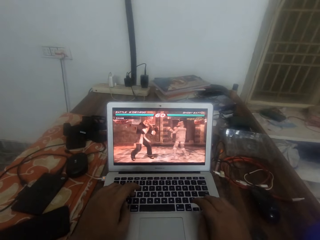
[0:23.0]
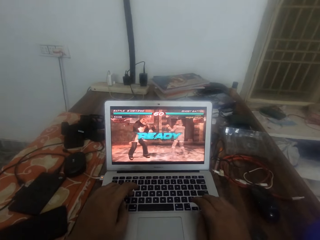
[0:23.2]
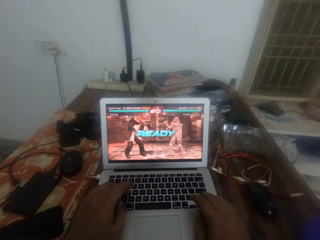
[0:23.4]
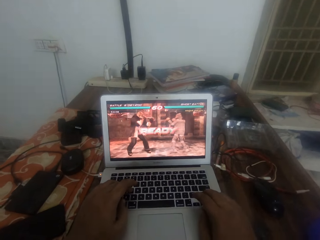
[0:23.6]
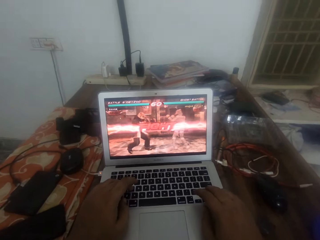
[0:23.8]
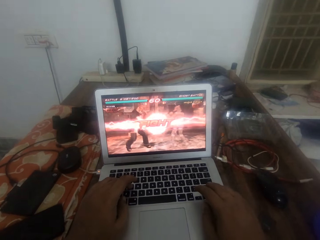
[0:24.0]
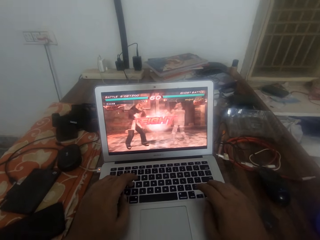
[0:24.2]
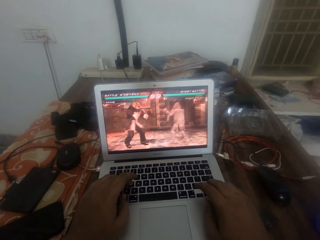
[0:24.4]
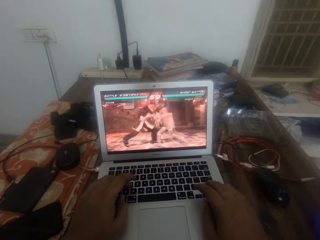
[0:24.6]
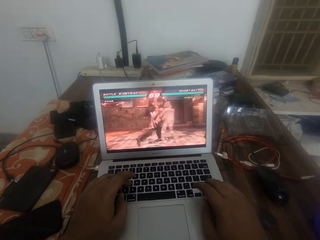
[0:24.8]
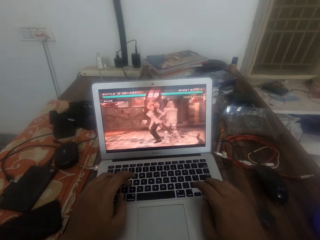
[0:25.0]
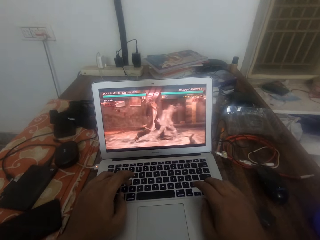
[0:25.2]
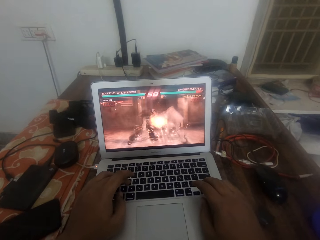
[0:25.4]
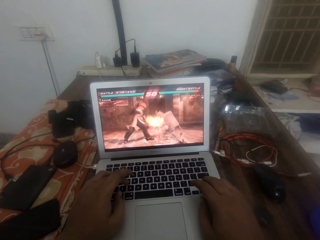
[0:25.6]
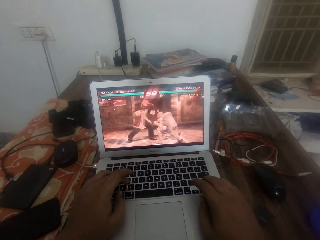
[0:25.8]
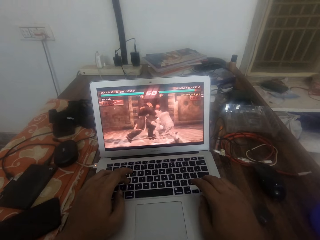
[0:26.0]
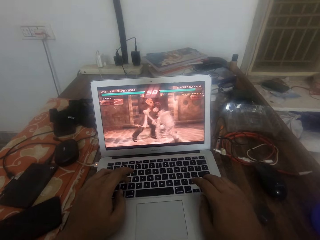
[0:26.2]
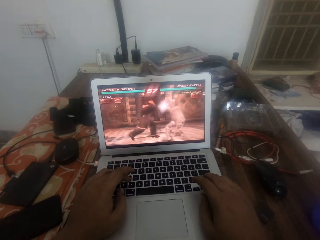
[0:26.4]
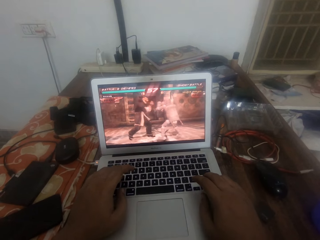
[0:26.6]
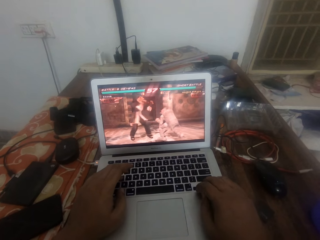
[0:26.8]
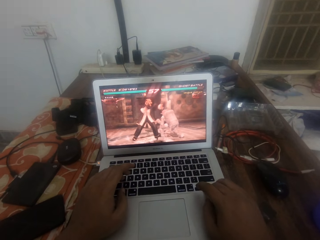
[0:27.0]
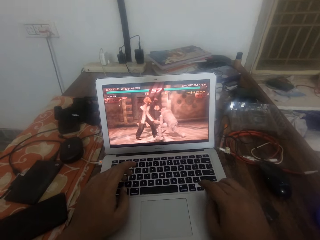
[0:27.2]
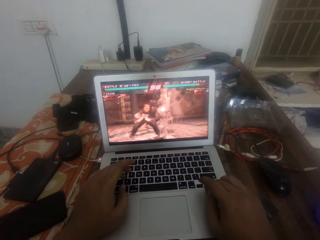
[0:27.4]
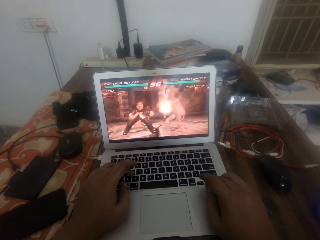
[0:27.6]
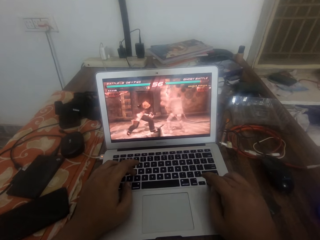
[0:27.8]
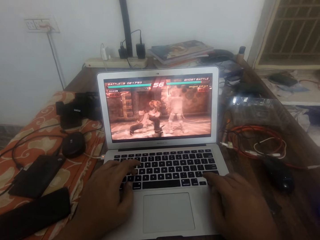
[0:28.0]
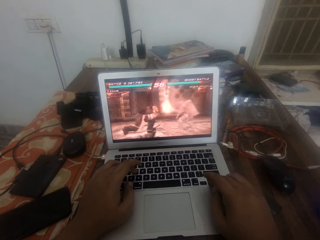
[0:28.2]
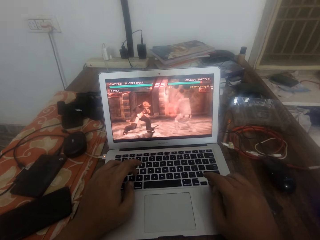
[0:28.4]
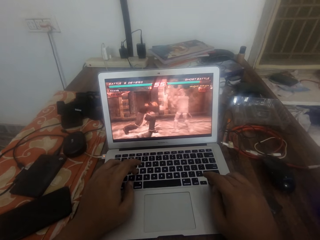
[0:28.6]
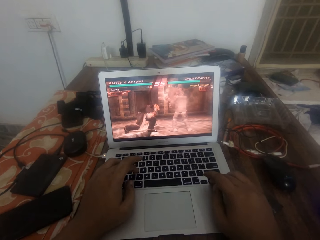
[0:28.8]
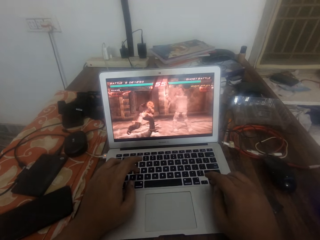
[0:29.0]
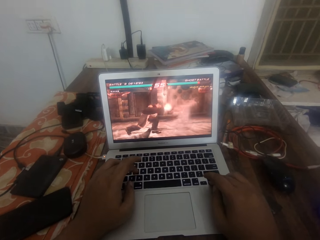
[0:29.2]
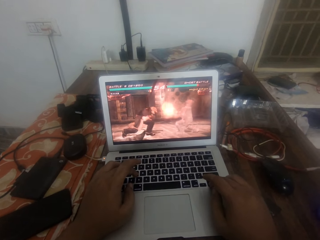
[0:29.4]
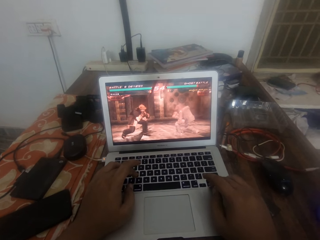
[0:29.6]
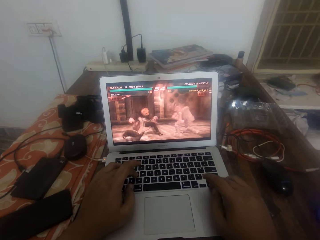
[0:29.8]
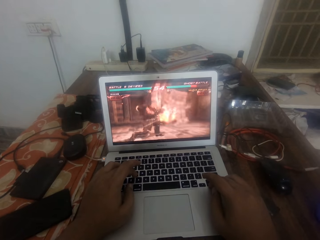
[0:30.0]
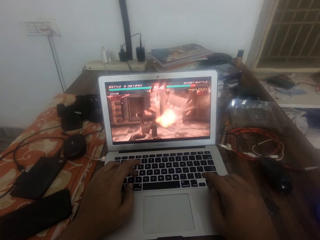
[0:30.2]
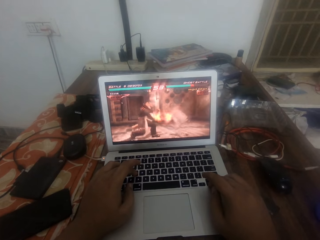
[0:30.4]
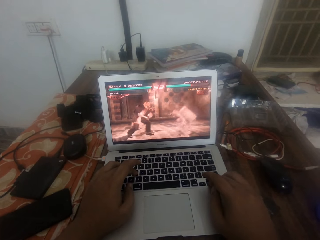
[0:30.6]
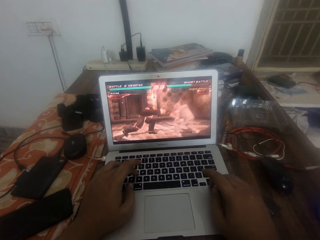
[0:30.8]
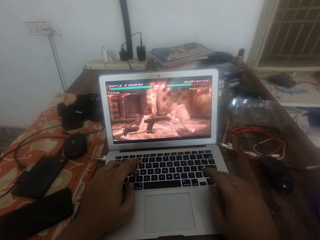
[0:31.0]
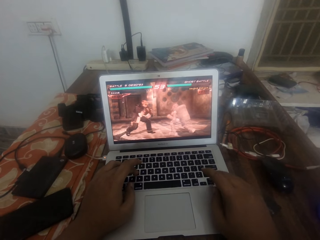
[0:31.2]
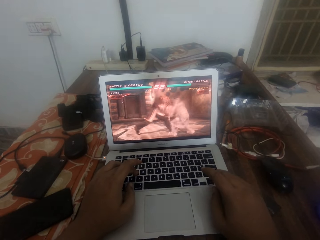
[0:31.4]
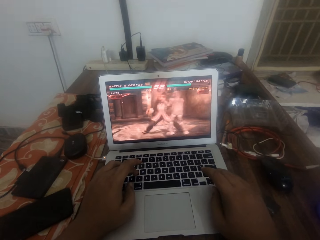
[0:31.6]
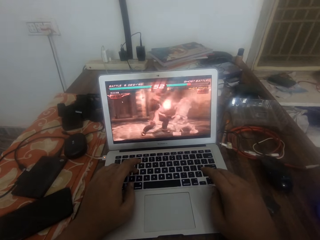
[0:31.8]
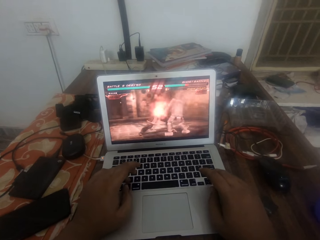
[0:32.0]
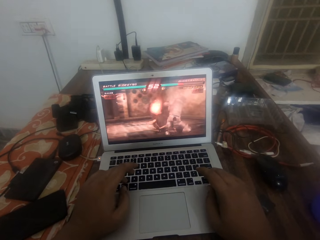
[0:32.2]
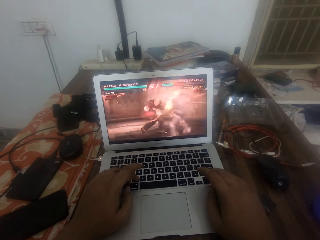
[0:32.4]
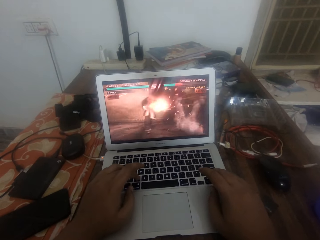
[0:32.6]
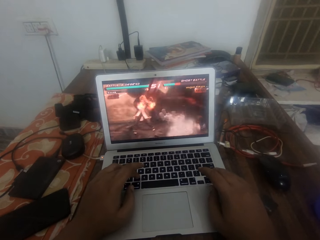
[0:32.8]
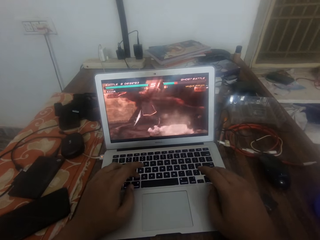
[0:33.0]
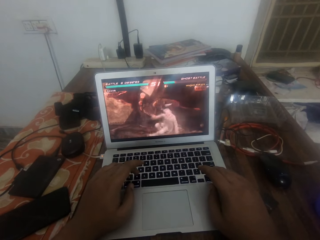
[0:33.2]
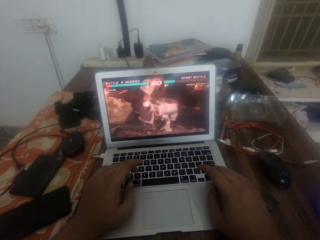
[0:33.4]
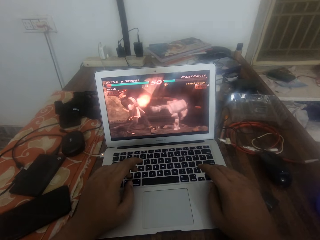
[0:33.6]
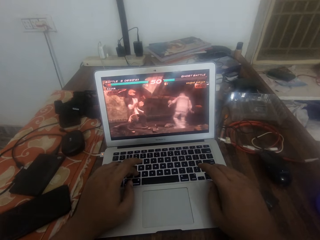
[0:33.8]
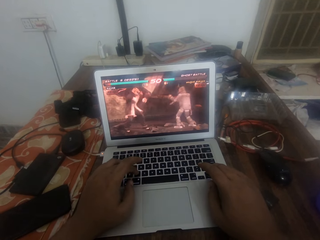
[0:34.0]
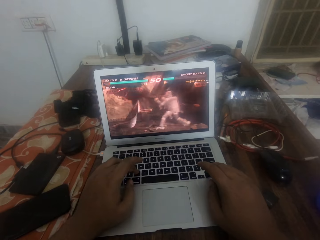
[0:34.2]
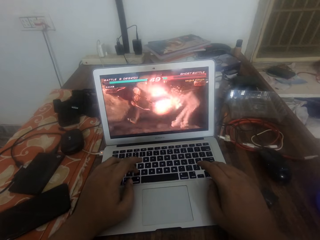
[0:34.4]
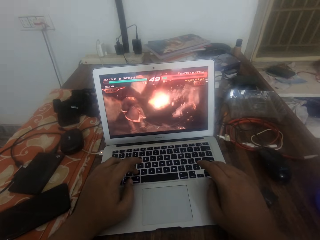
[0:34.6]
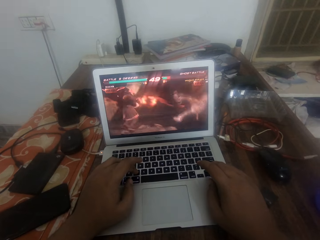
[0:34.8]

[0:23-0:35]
The camera wearer holds the laptop keyboard with both hands. They play a game with the laptop.

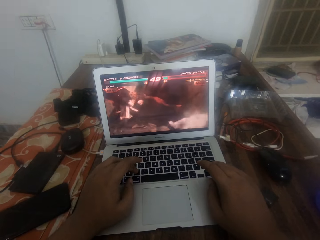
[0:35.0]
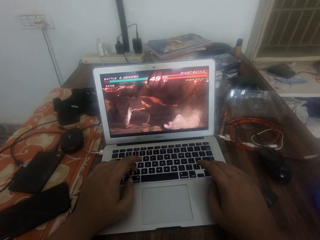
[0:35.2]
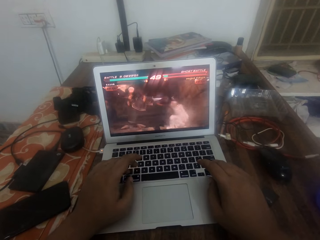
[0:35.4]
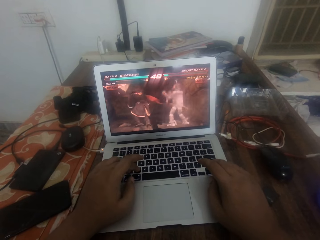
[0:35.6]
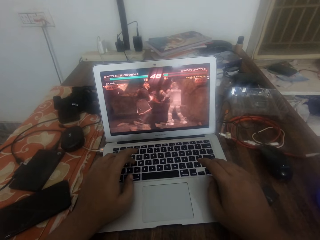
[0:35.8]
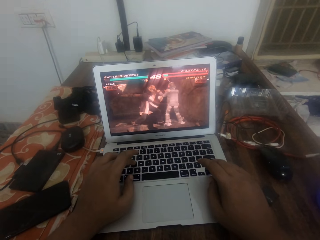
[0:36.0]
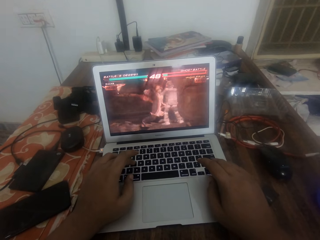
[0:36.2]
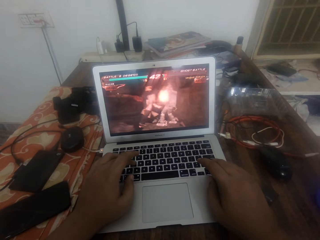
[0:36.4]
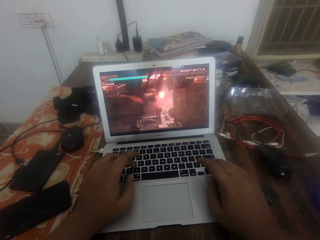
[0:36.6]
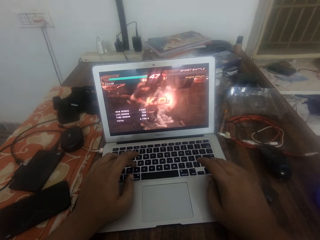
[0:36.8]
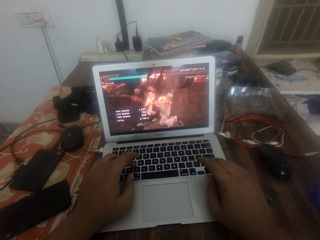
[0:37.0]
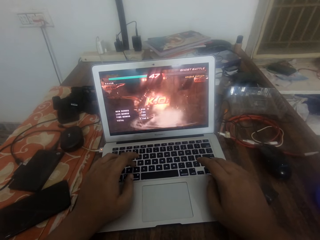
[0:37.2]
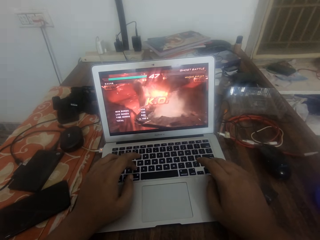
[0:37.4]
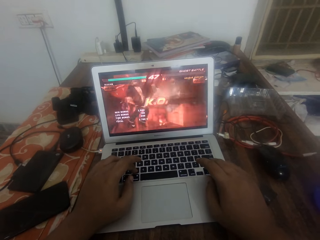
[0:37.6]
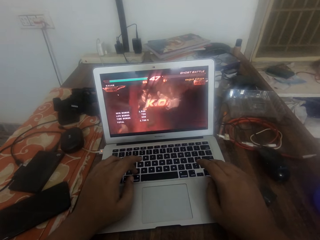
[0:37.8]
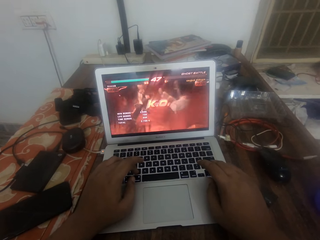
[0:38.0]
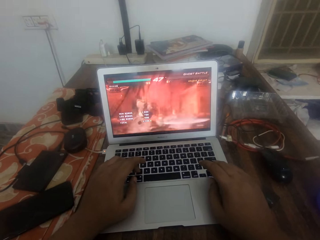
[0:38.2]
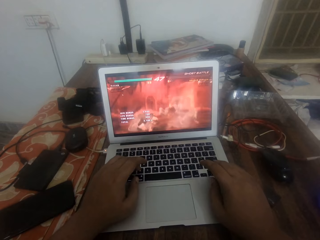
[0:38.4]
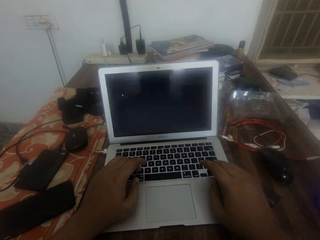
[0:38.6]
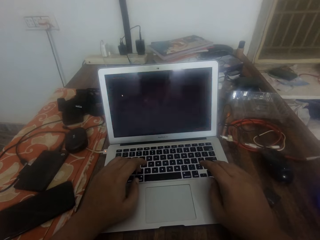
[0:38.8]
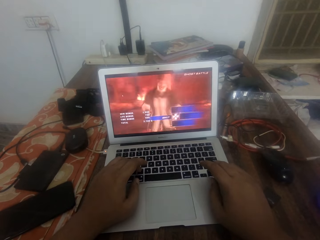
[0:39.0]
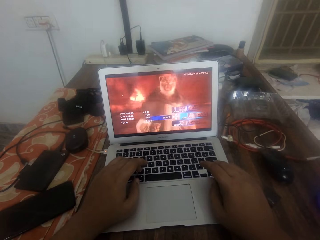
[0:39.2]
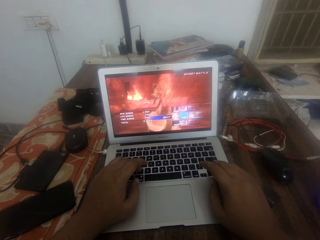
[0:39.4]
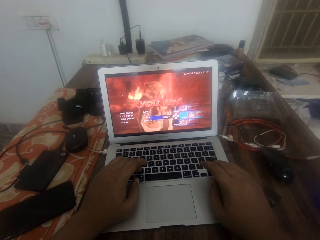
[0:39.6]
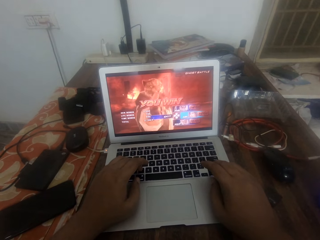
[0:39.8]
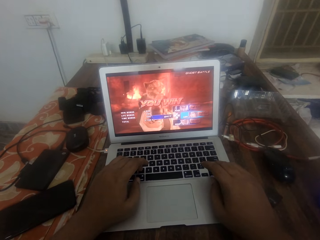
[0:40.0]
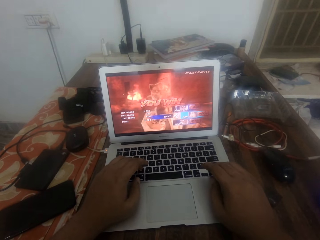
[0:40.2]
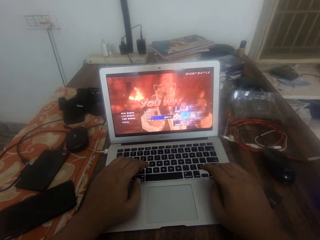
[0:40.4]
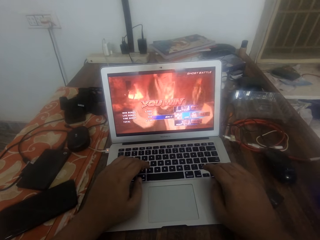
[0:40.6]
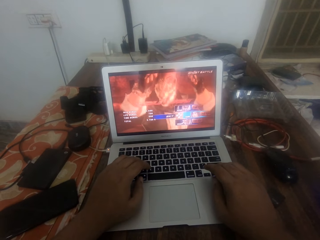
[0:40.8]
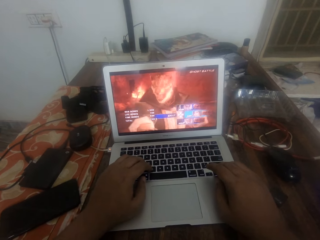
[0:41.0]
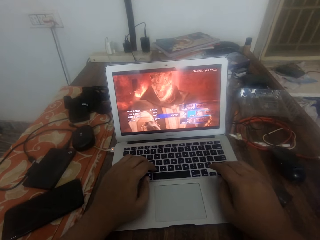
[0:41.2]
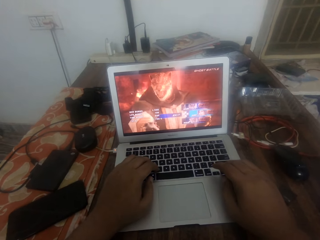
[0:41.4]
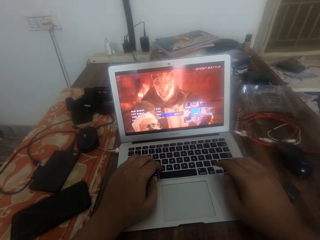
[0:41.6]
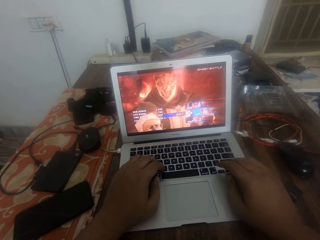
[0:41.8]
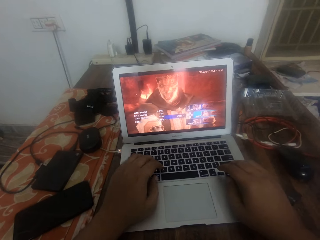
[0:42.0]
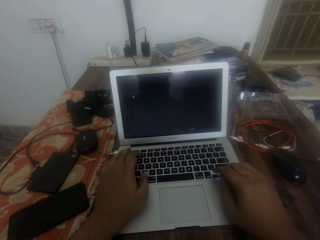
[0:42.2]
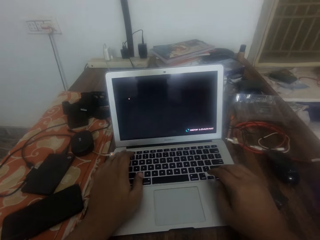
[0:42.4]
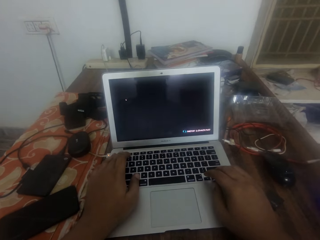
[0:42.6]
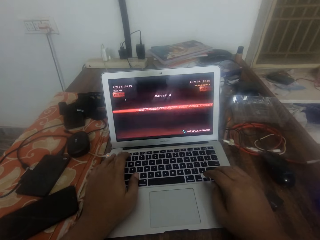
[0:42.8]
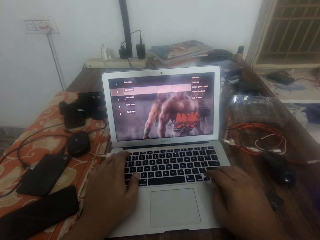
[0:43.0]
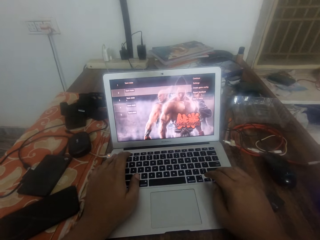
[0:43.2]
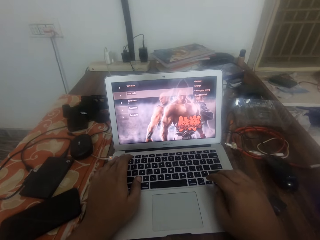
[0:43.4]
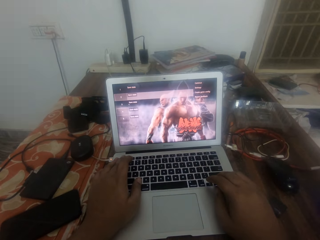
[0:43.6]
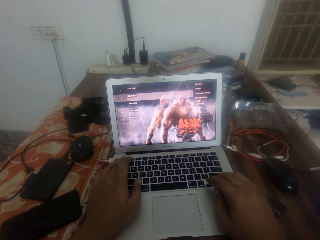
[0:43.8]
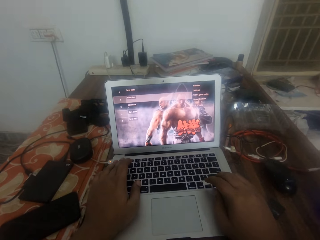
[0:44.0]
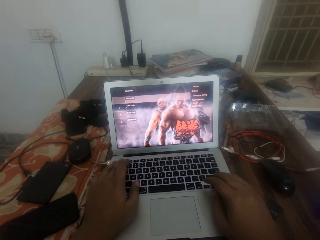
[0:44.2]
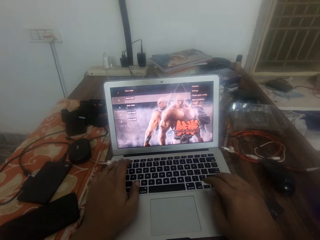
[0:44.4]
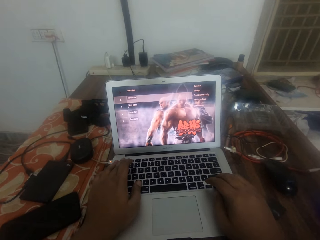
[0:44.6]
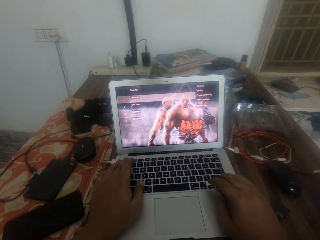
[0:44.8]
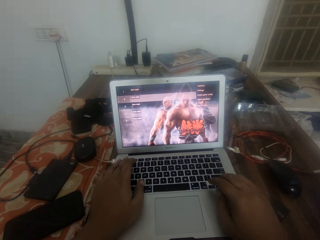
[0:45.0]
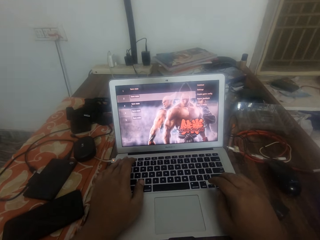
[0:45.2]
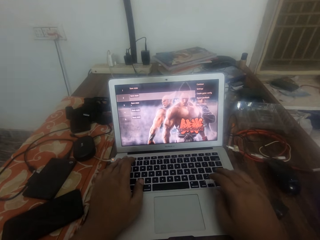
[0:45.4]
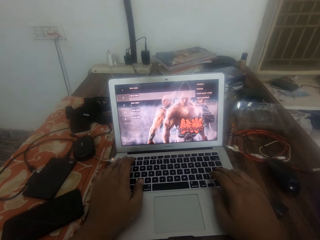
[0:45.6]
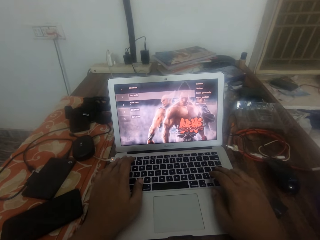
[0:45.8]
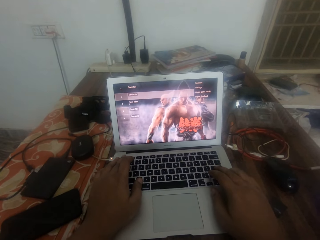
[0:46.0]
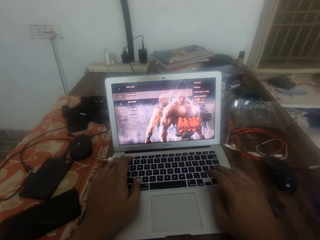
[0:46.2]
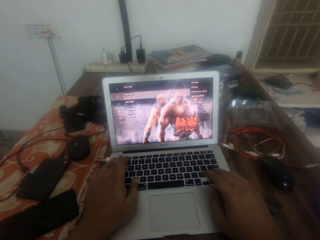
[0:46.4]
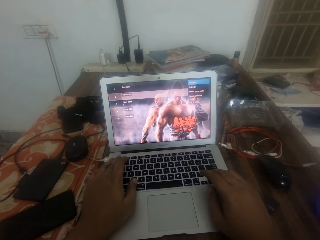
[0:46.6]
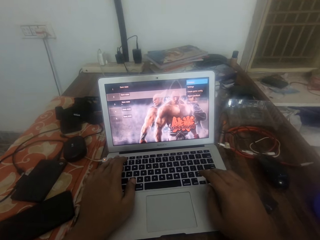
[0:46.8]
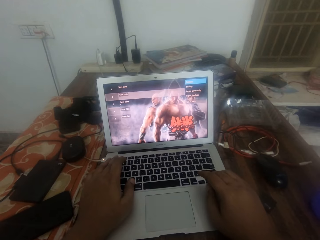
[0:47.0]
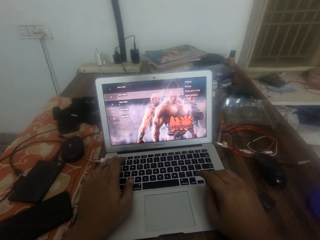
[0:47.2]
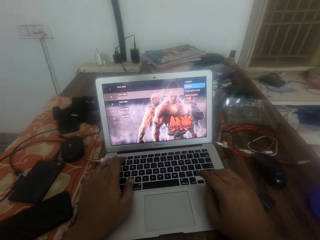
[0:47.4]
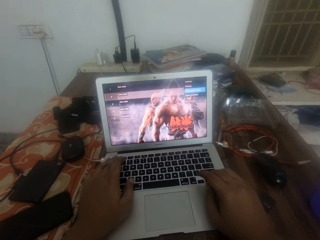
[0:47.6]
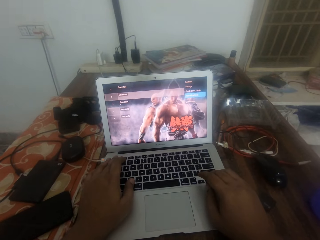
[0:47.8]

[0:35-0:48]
The camera wearer holds the laptop keyboard with both hands. He presses the laptop keyboard with his hand. He holds the laptop keyboard with both hands. He presses the laptop keyboard with his fingers.
